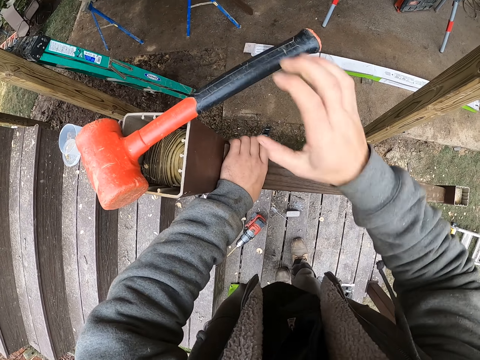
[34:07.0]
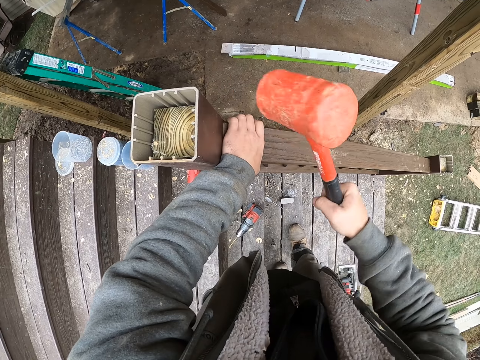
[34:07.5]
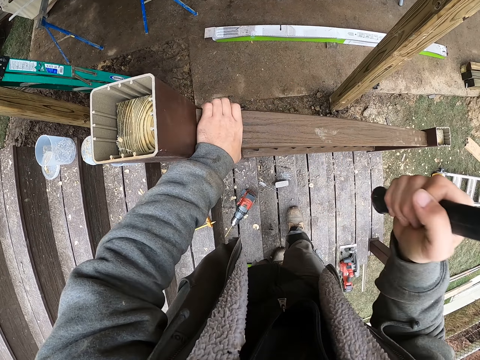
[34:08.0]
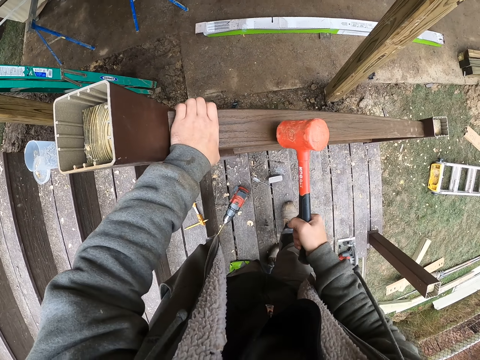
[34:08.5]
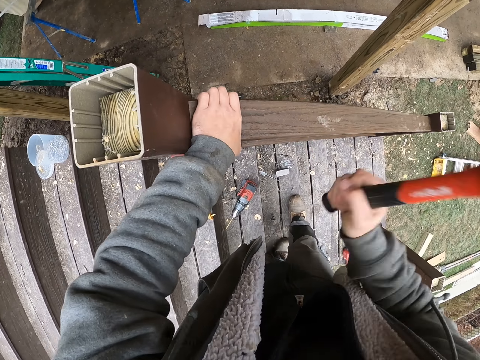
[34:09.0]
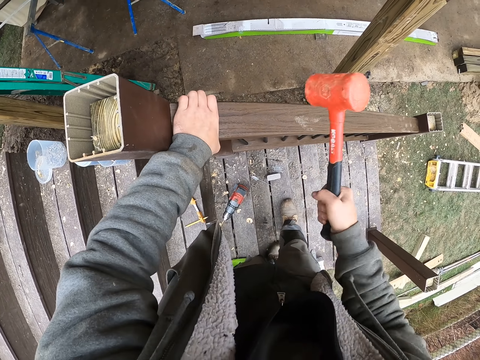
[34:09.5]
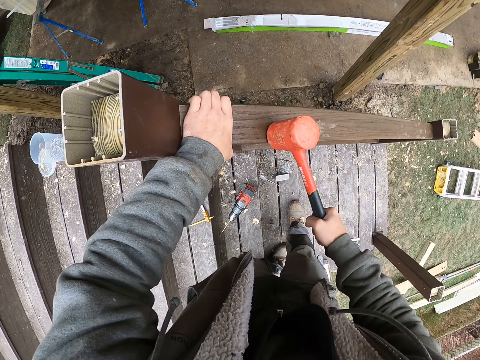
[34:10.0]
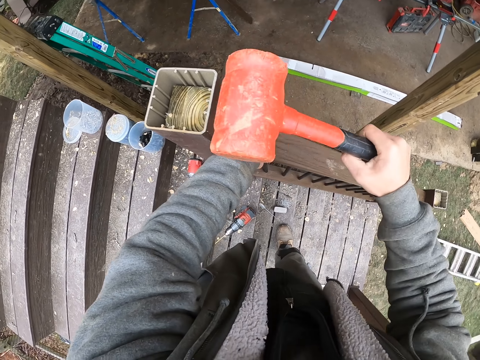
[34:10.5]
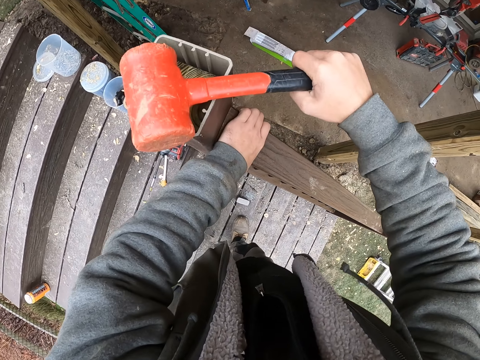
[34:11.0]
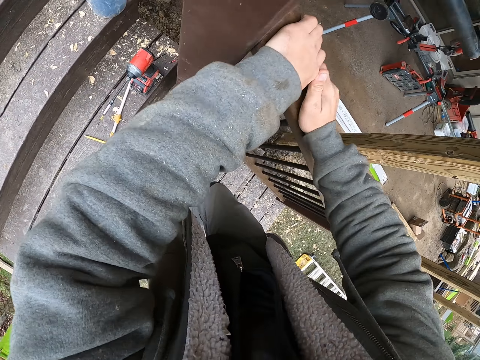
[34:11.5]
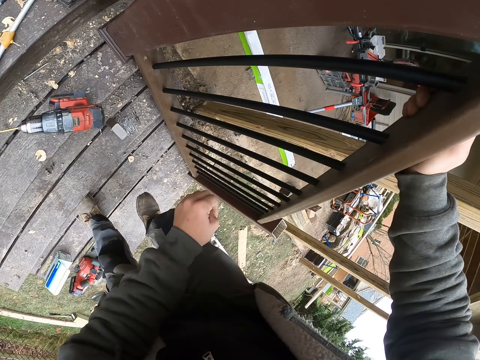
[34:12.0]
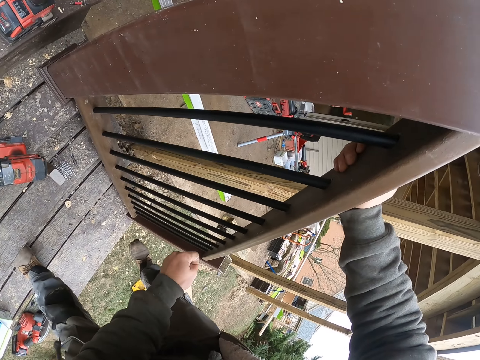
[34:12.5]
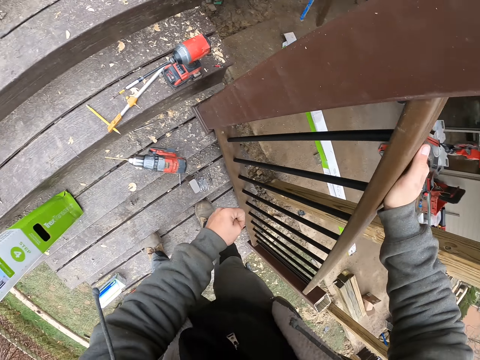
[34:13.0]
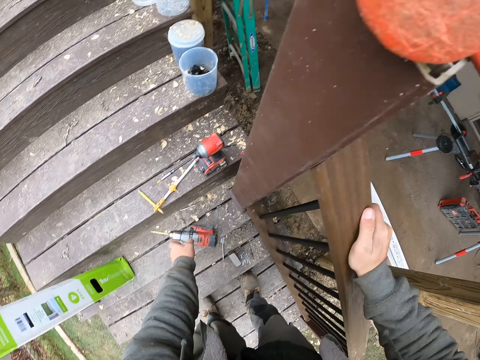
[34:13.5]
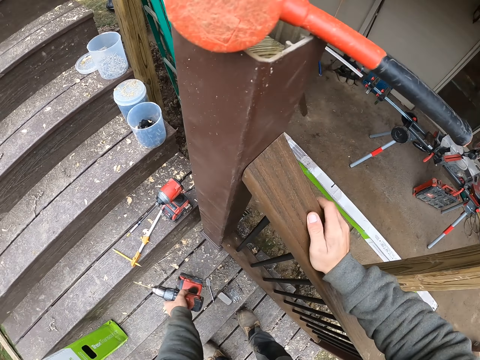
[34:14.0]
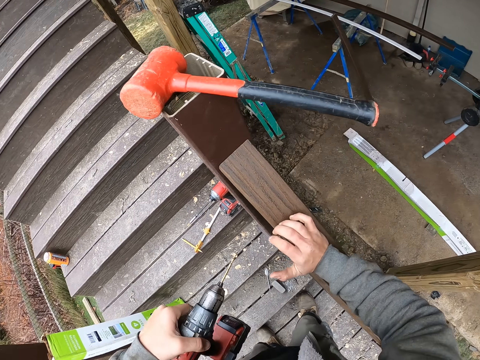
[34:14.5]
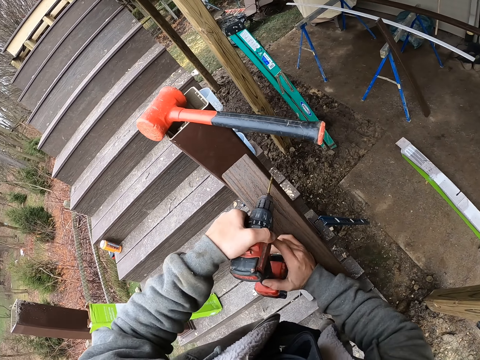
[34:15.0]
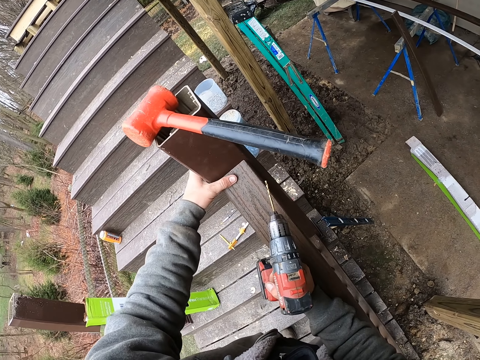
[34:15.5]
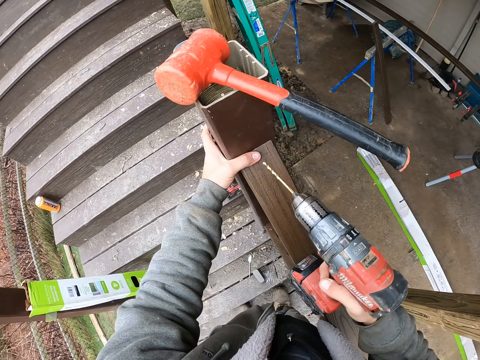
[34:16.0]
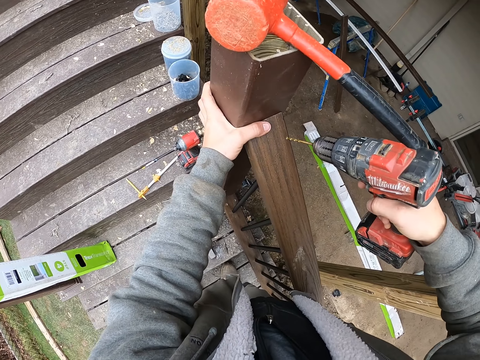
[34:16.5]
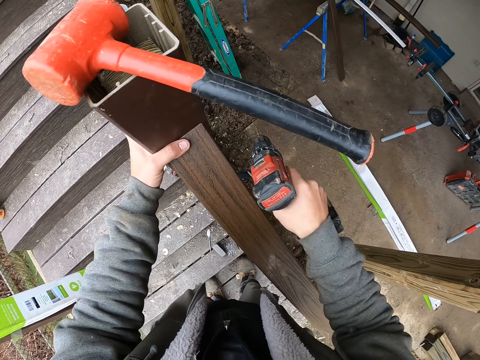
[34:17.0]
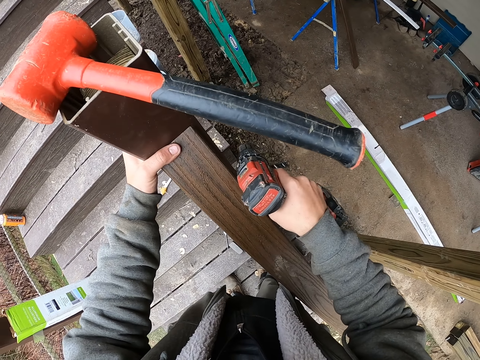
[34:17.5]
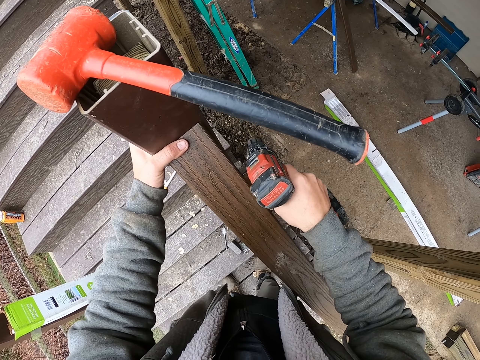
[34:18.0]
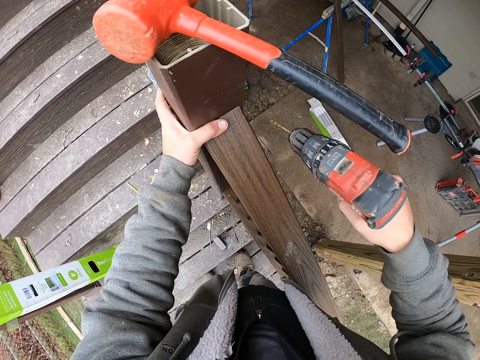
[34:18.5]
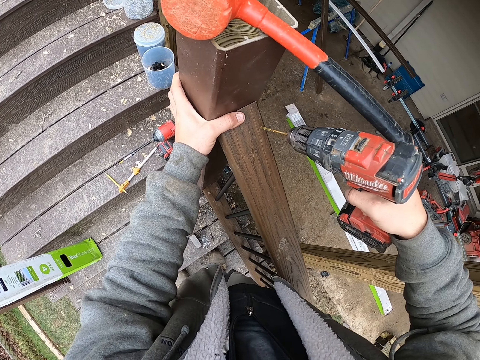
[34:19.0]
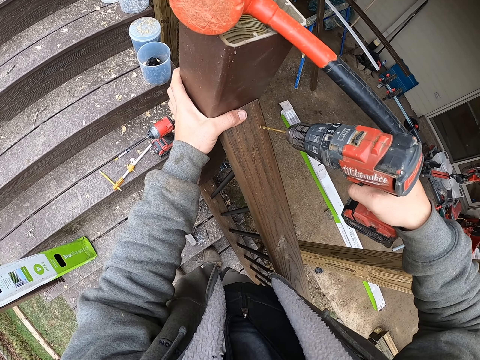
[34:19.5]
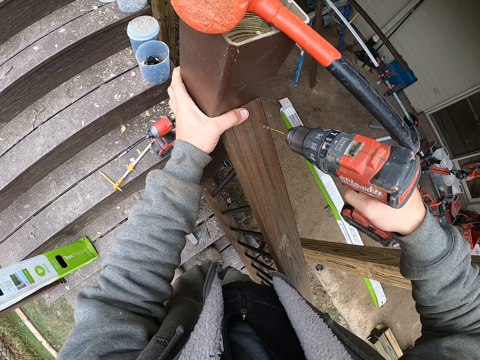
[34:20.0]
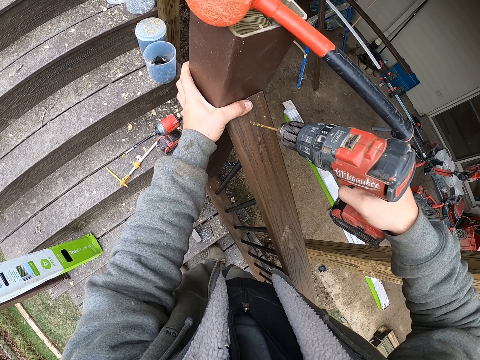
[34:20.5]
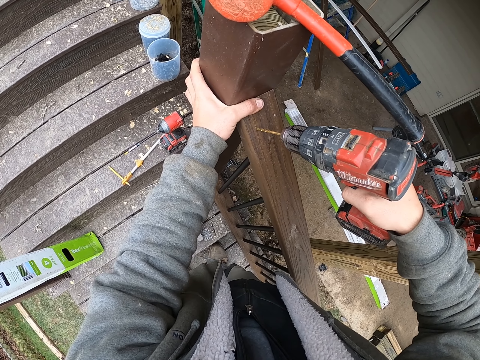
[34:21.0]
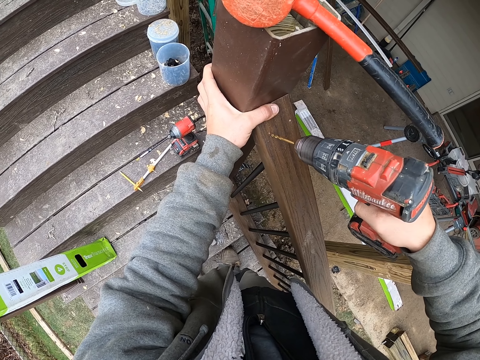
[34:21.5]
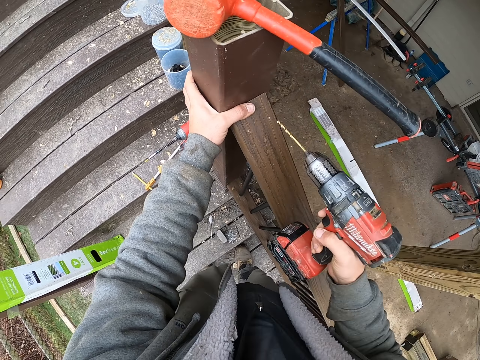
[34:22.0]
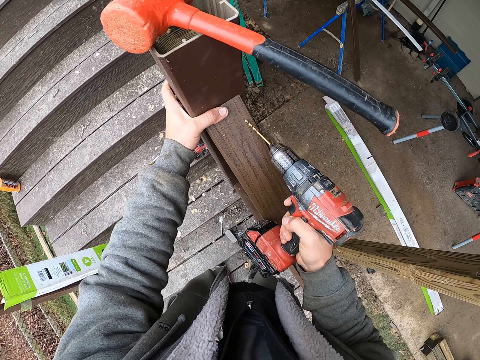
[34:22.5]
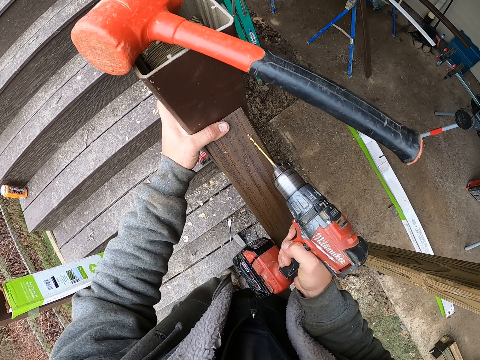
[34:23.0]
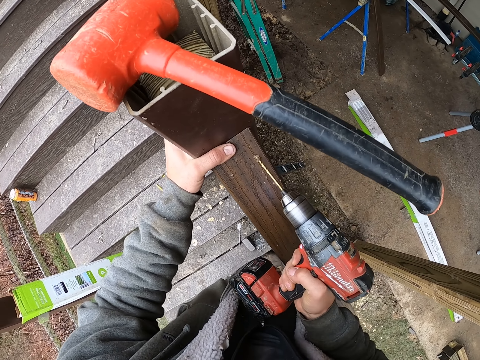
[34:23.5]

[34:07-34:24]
The camera wearer takes the hammer from the pillar. They hit the staircase handrail with the hammer. They put the hammer on the staircase post. They stare at the stair rail bars. They pick up the drill on the staircase. They shift the drill to the right hand. They point the drill on the staircase handrail. They hit the staircase handrail with the drill. They adjust the hand rail on the pillar. They drill holes on the wood rail with the drill.

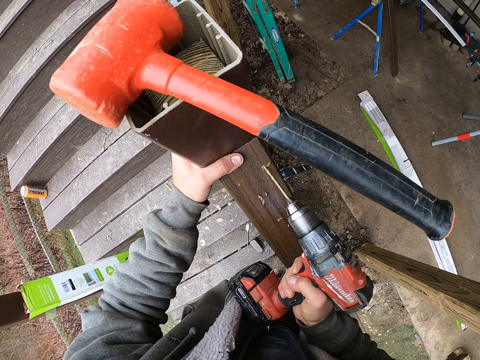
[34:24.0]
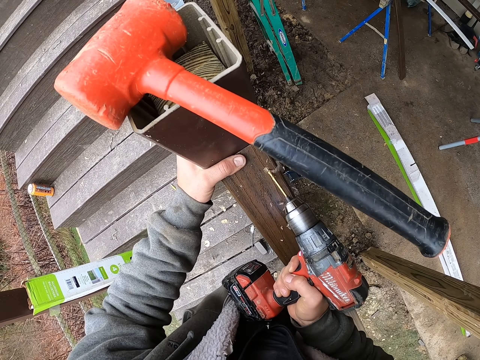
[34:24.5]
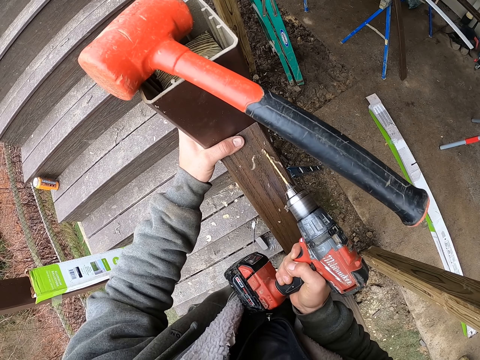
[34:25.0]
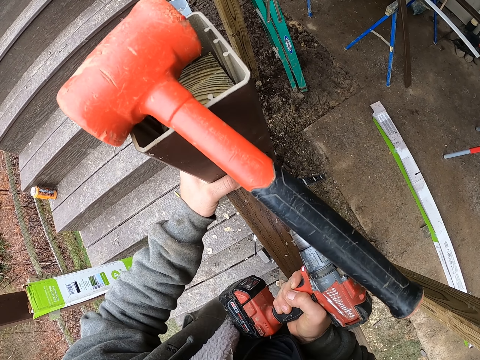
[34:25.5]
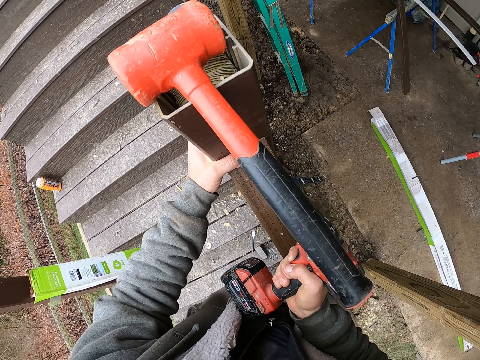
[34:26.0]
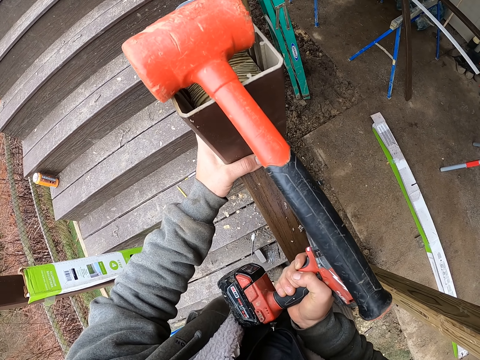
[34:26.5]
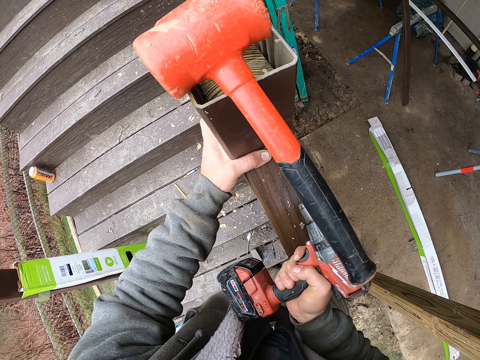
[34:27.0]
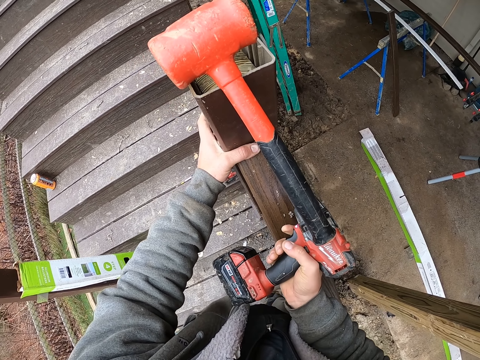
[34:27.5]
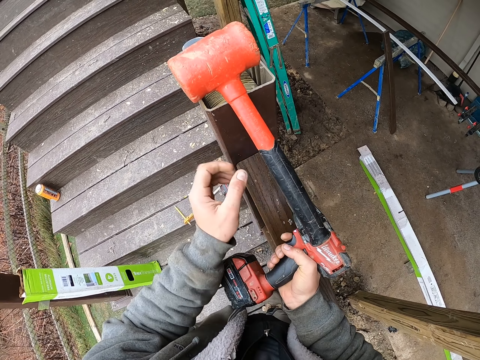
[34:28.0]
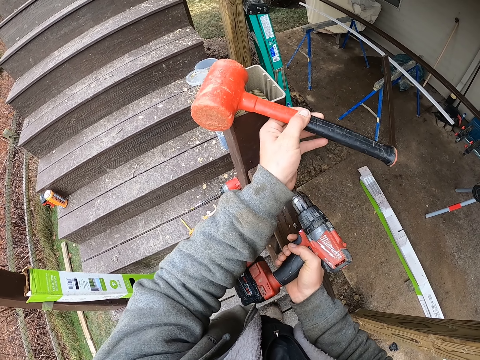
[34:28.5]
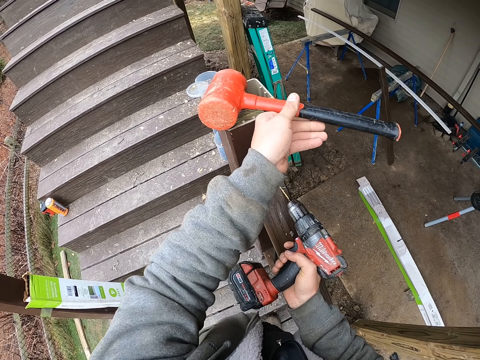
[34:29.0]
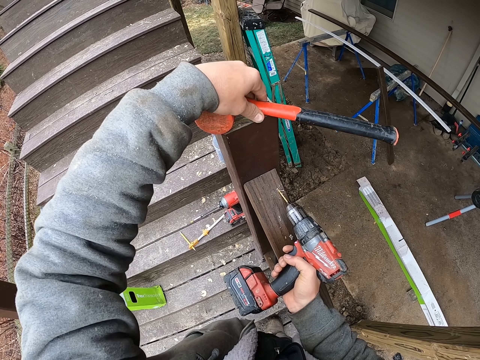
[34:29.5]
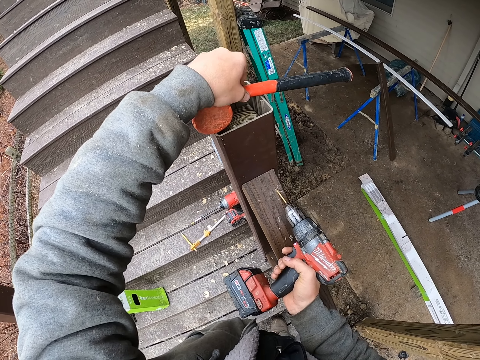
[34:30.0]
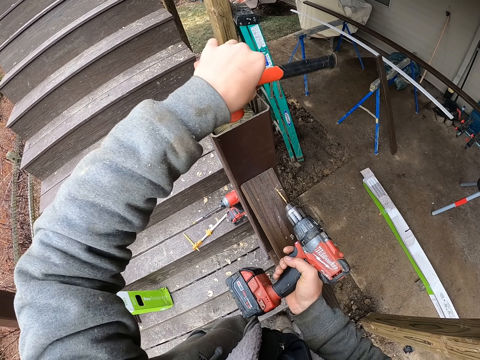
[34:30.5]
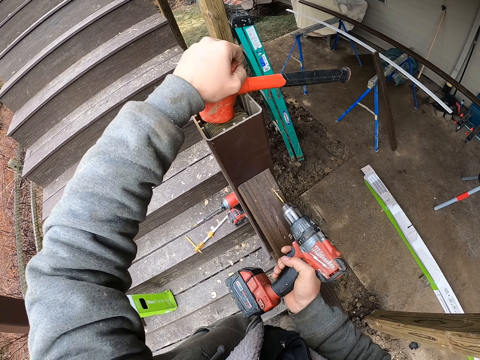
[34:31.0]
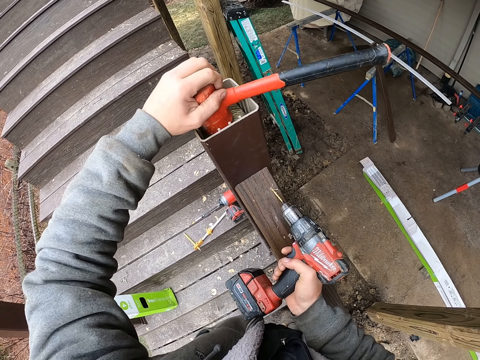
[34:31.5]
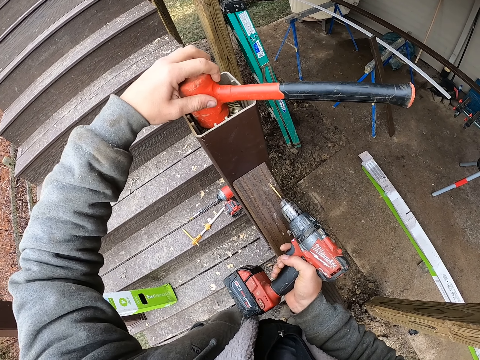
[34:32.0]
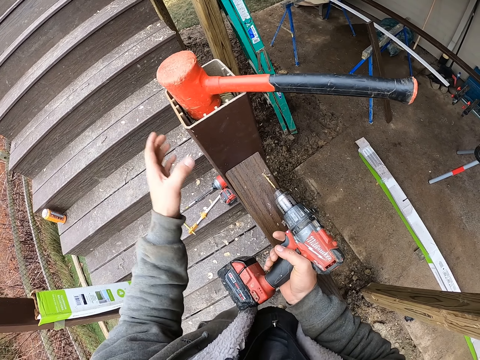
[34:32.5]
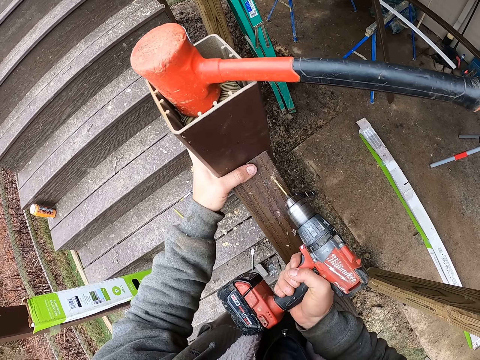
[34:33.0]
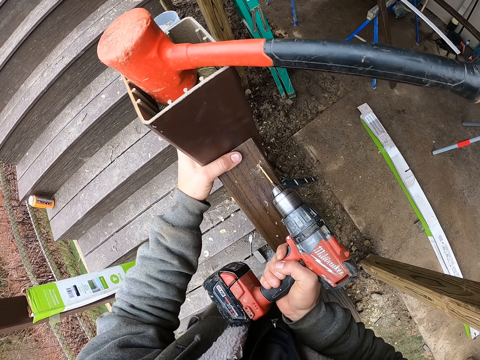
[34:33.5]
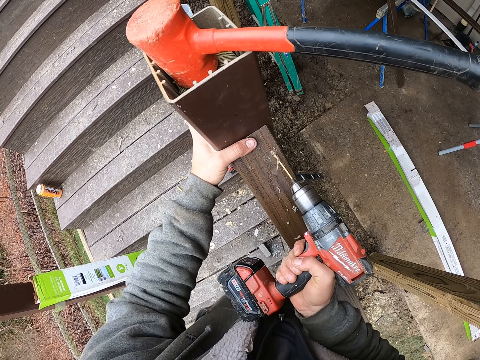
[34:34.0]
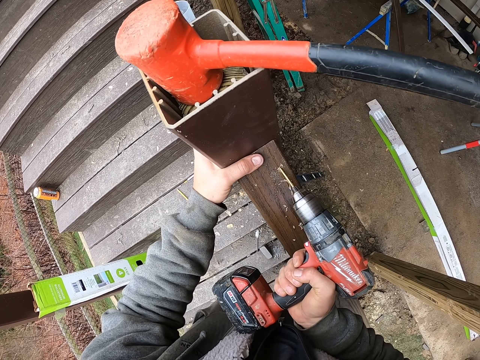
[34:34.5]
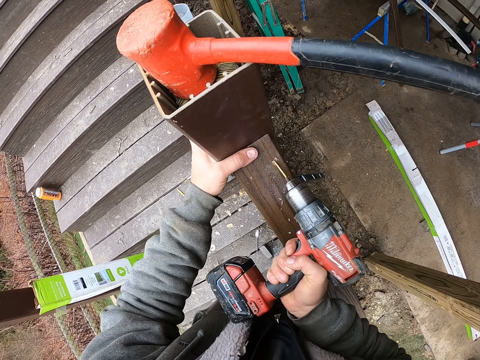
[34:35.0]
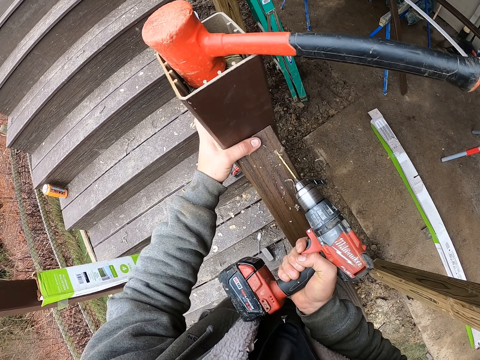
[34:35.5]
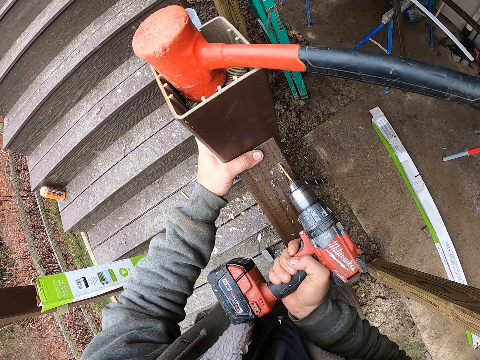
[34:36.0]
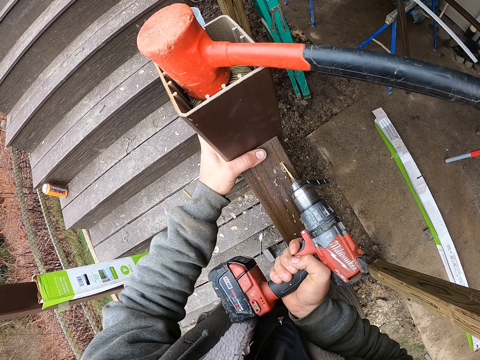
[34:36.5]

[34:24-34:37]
The camera wearer positions the hammer on the stair pillar. They drill a hole on the wood rail with the drill.
